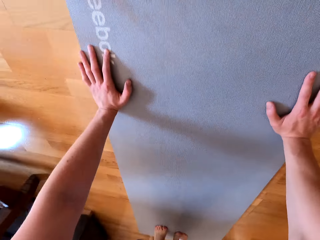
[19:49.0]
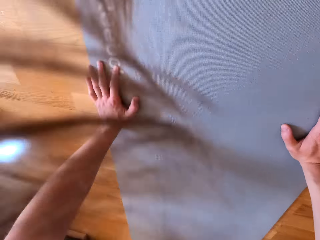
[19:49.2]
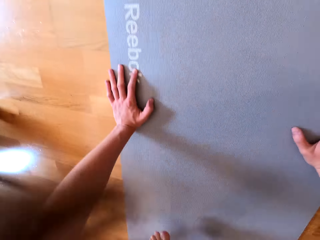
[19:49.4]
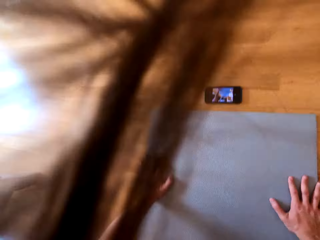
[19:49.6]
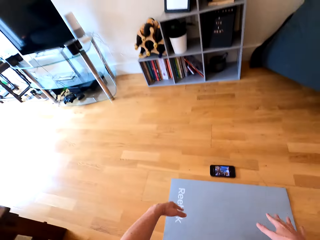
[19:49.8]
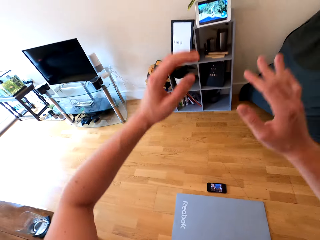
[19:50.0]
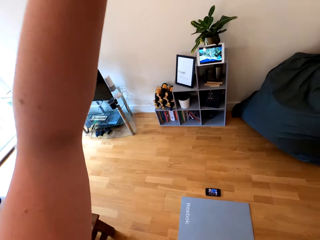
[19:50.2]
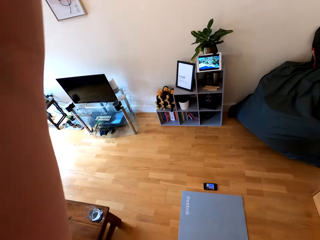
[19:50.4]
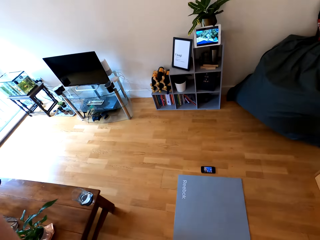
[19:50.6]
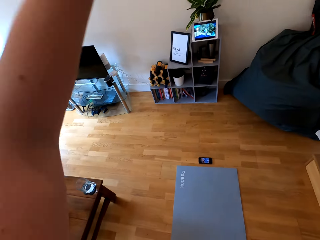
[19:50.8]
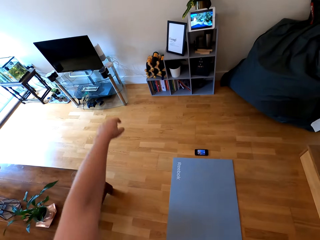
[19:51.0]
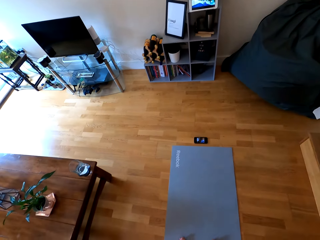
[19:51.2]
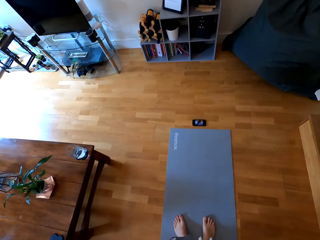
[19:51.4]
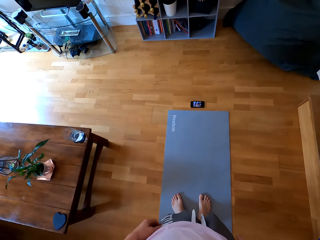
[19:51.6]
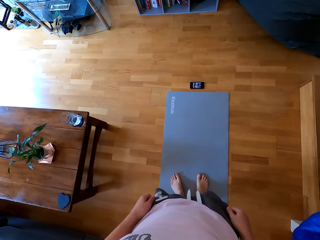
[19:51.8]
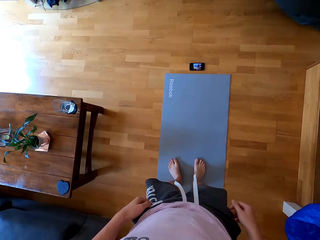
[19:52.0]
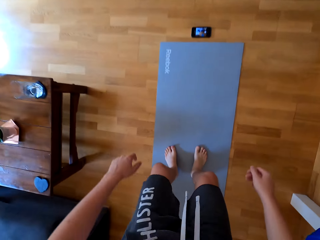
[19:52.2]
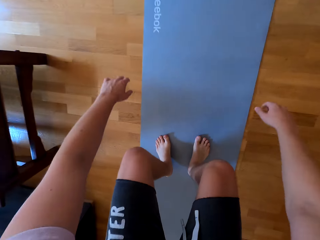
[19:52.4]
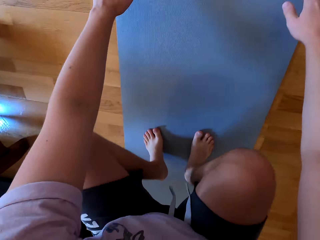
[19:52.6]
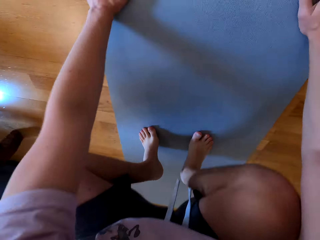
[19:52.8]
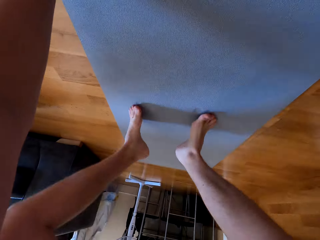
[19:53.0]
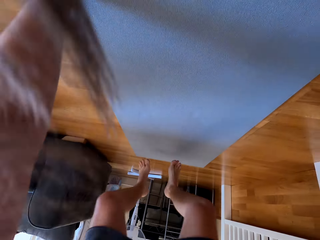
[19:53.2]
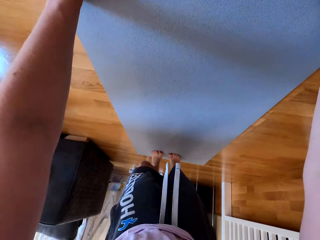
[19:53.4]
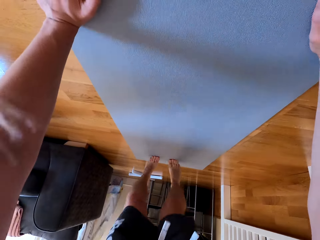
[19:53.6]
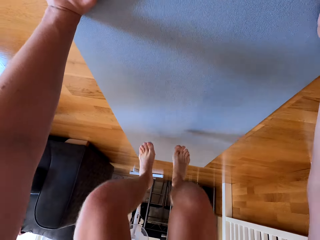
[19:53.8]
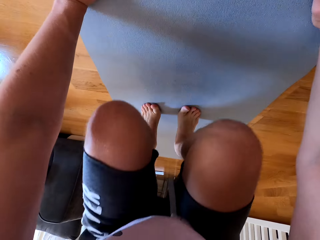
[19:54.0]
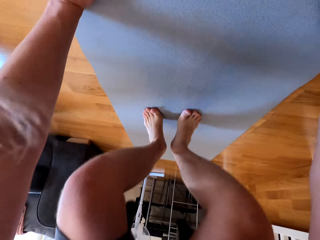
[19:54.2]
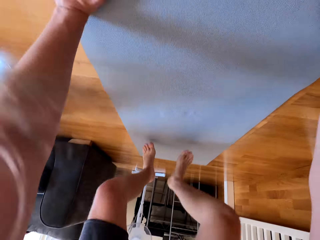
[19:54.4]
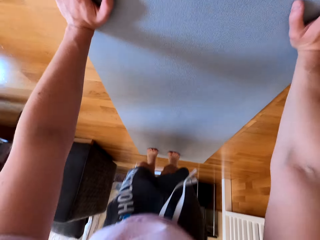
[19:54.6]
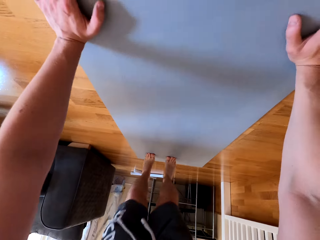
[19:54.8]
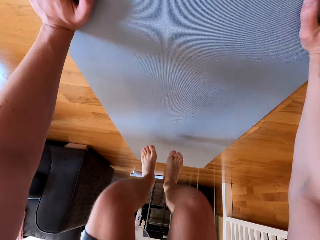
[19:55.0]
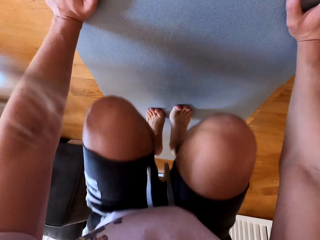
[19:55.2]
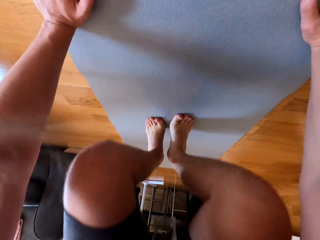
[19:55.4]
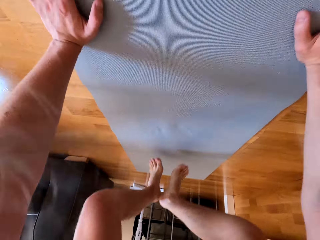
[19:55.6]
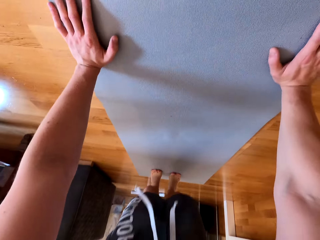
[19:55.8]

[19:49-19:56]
The camera wearer stands up on the mat.

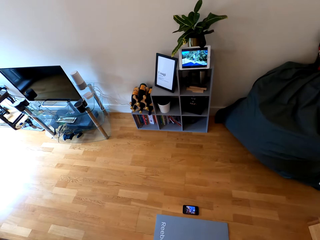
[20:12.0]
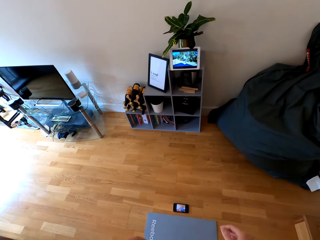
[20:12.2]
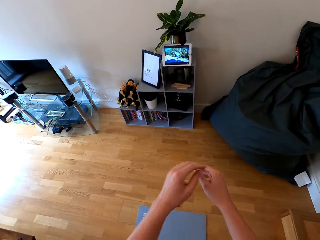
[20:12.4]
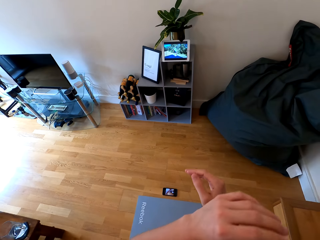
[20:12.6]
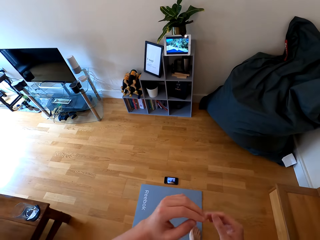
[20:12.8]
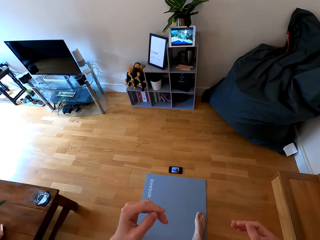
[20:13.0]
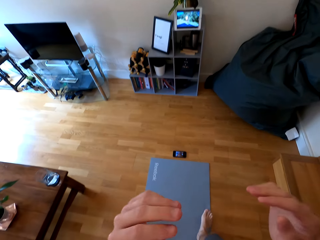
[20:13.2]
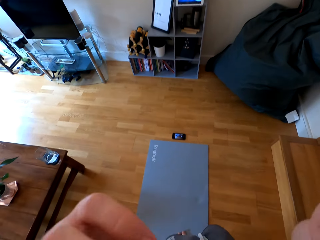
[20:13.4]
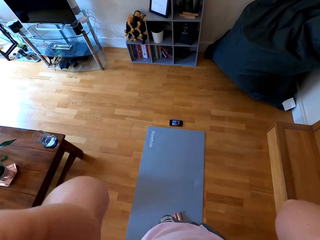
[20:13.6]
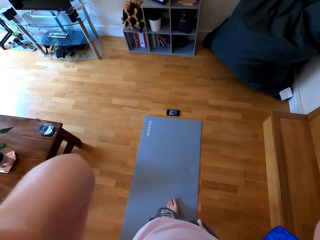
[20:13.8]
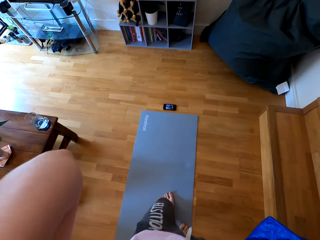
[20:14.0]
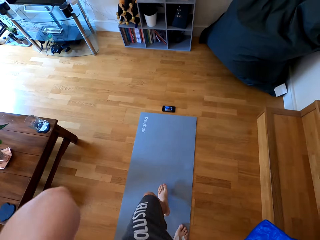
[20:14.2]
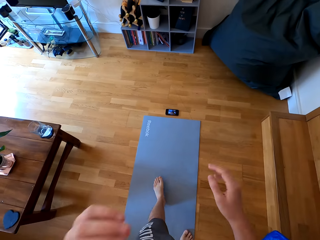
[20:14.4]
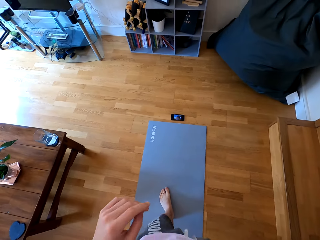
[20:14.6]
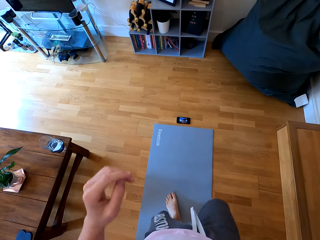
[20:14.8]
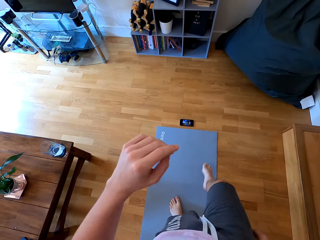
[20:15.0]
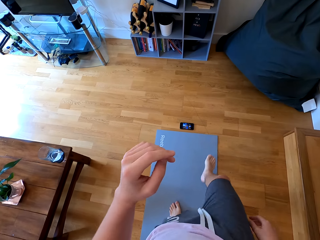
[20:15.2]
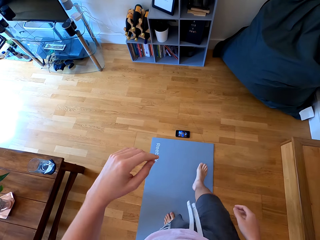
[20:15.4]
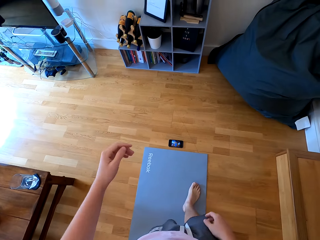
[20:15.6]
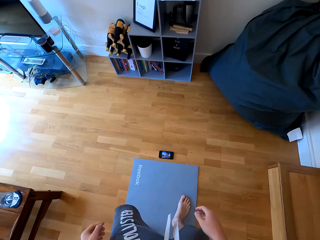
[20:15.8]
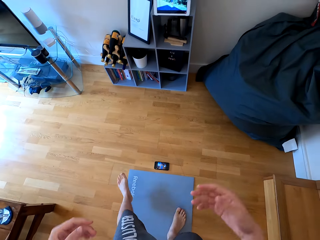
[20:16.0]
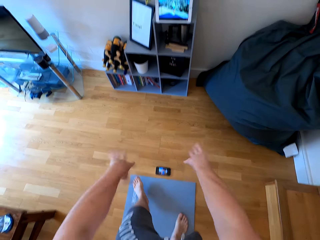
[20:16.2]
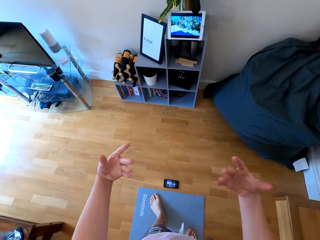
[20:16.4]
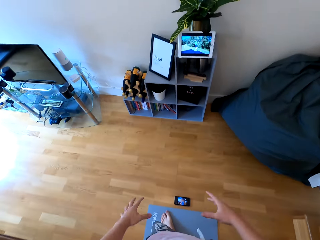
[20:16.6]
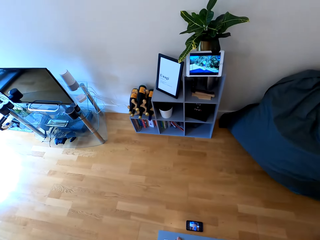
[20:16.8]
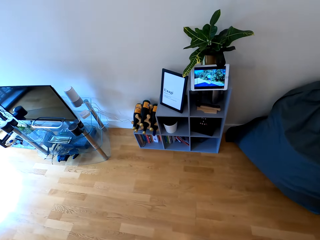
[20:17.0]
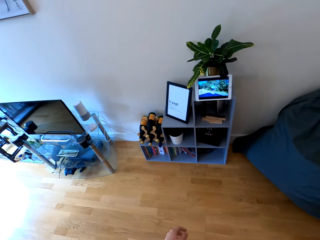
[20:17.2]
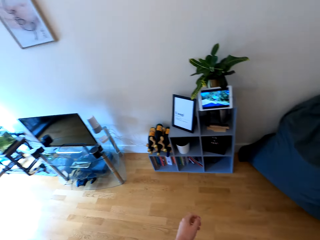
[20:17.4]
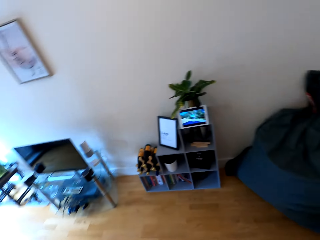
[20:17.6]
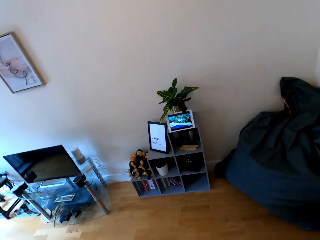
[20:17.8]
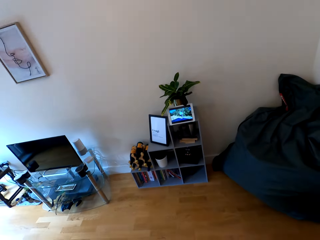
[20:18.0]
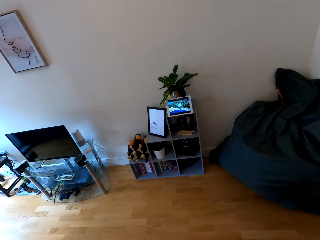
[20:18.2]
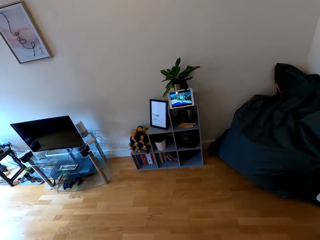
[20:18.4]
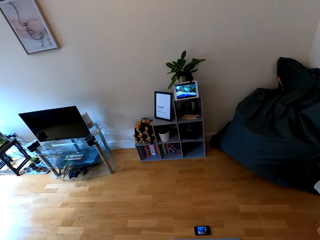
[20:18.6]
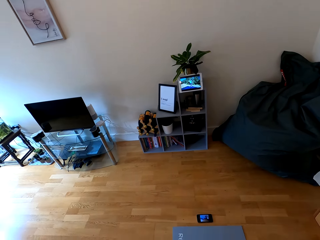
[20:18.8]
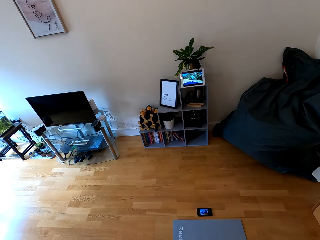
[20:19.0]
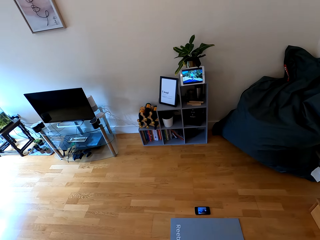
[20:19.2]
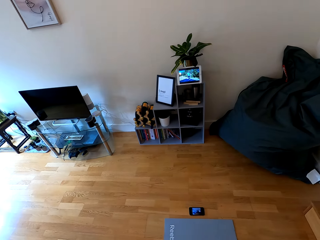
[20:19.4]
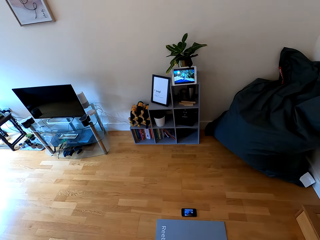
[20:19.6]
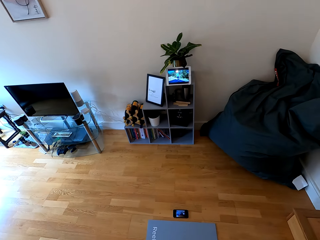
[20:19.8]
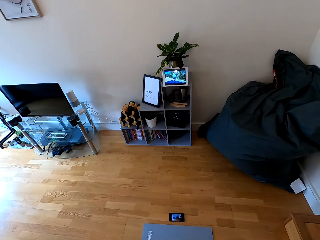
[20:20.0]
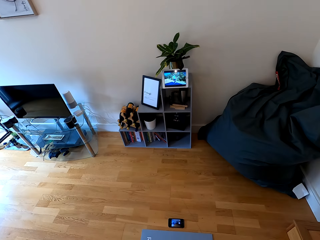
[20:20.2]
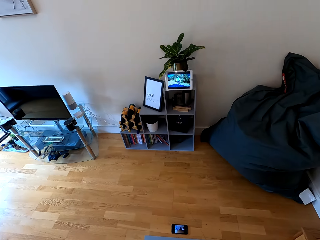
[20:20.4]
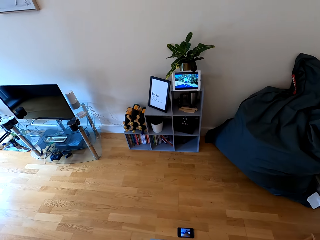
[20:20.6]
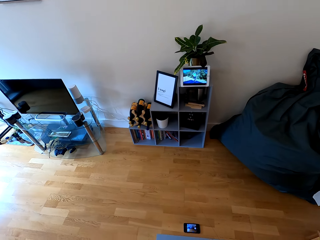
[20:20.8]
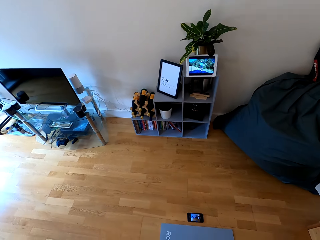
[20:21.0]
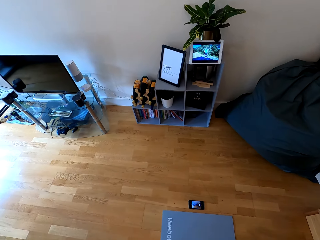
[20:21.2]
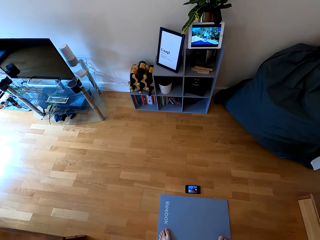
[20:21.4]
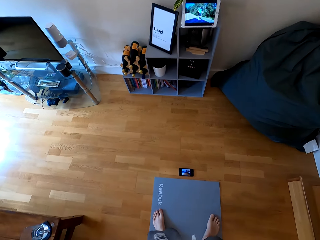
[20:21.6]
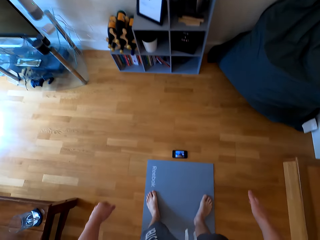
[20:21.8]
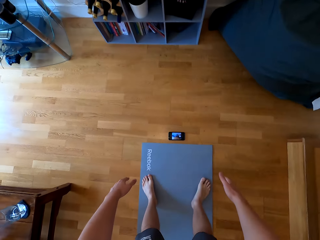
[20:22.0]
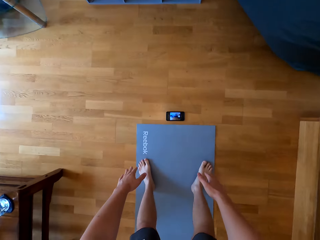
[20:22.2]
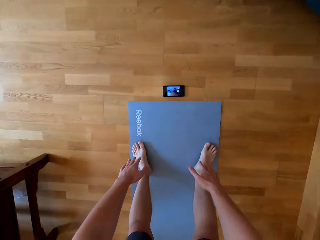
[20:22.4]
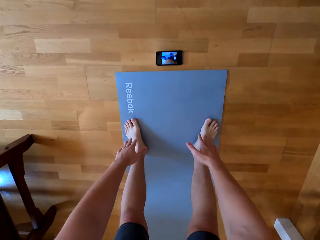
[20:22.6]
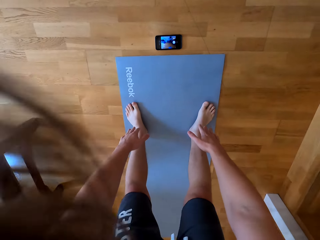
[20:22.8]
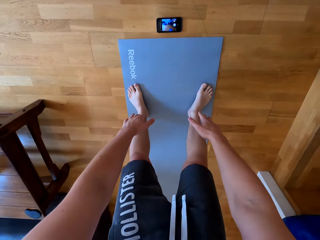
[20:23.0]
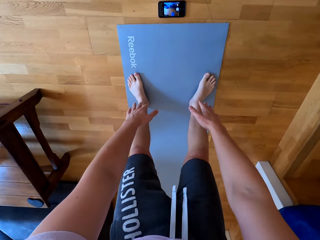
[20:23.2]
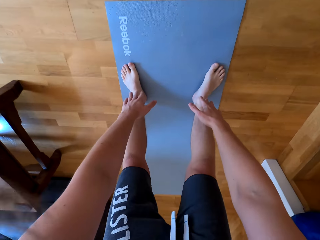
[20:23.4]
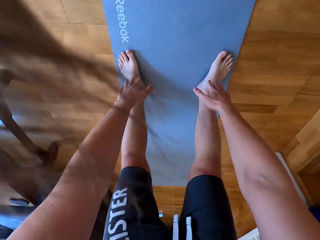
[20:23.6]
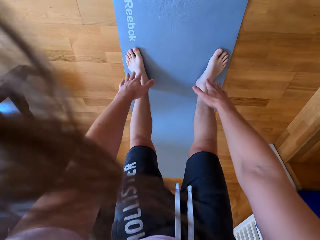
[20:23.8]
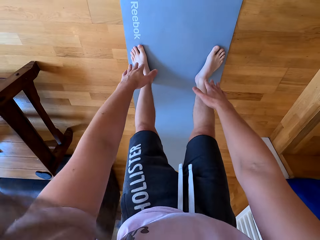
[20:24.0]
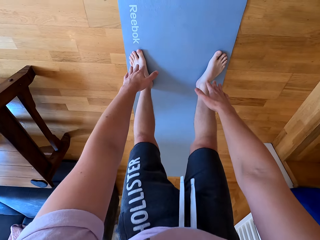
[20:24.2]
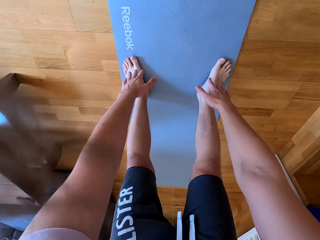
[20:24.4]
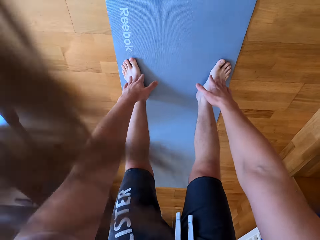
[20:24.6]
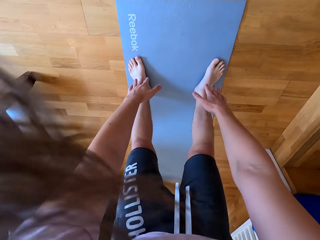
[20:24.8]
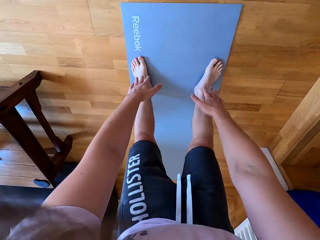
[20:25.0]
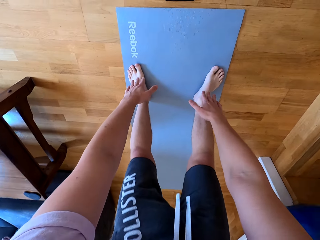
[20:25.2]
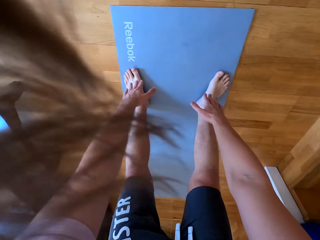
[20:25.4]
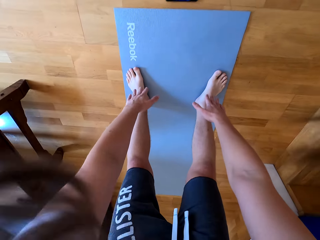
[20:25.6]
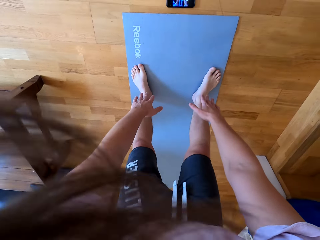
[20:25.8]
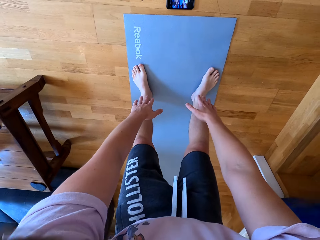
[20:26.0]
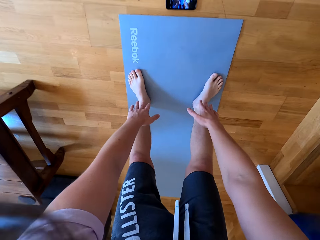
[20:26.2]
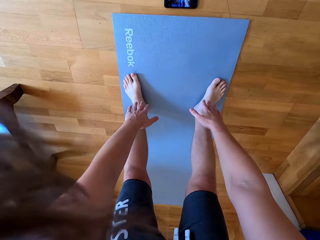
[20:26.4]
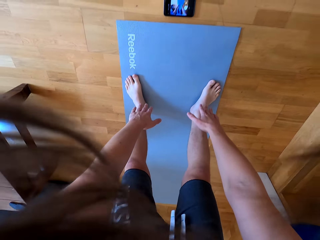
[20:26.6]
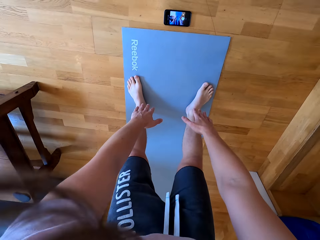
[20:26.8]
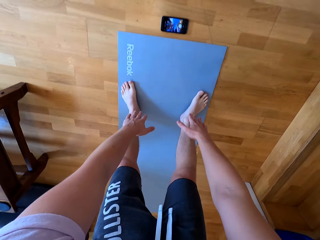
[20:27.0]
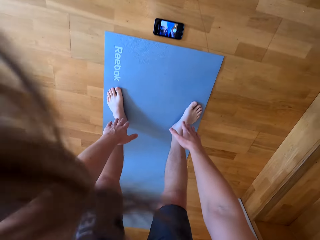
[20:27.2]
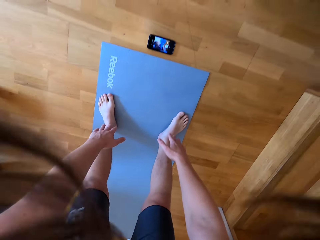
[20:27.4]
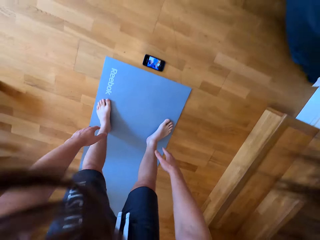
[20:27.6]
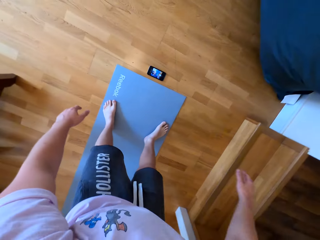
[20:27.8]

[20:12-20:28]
The camera wearer raises both hands towards something. They withdraw both hands from something. They stretch both legs. They look at the tablet. They touch both legs with both hands.
